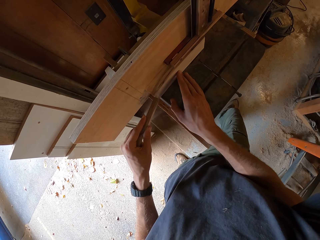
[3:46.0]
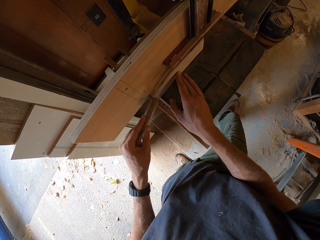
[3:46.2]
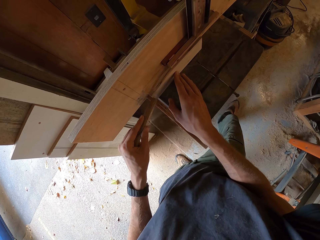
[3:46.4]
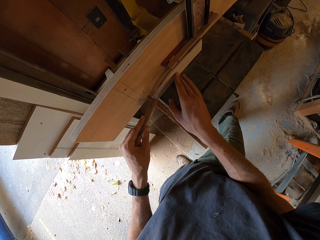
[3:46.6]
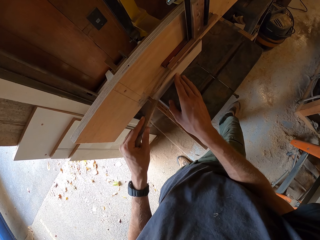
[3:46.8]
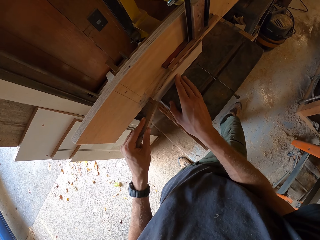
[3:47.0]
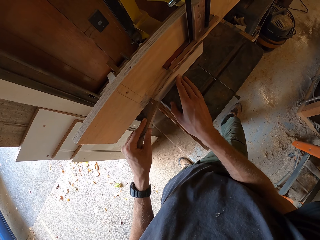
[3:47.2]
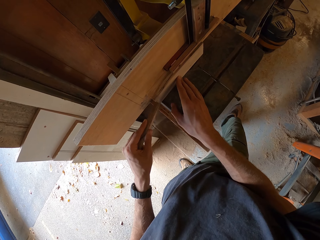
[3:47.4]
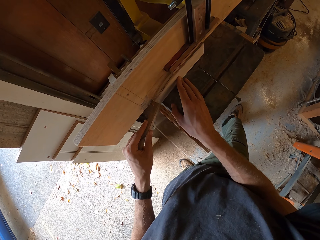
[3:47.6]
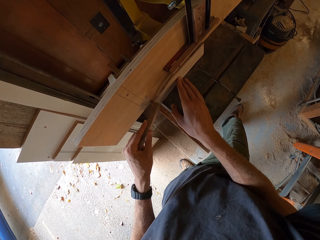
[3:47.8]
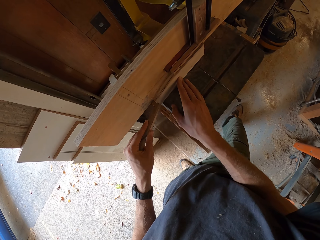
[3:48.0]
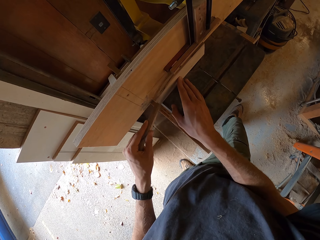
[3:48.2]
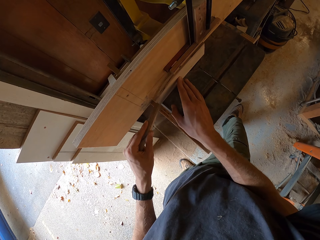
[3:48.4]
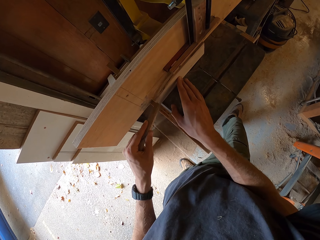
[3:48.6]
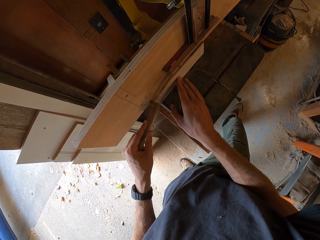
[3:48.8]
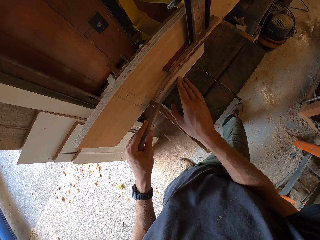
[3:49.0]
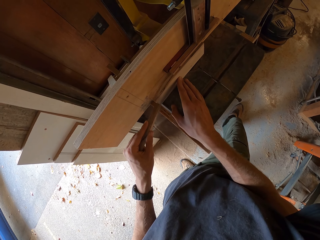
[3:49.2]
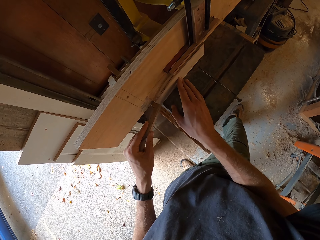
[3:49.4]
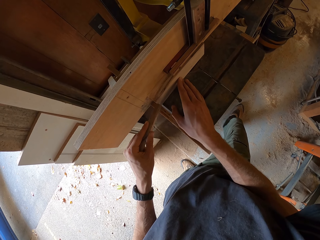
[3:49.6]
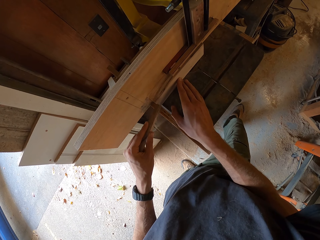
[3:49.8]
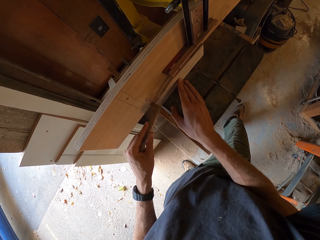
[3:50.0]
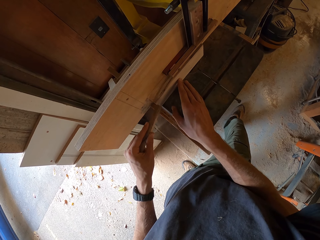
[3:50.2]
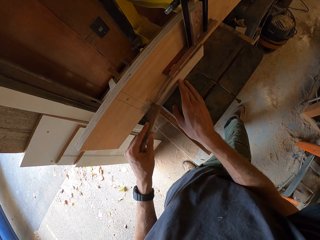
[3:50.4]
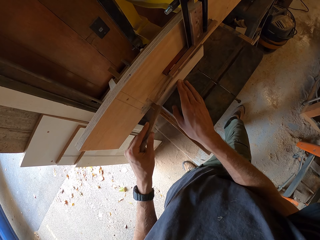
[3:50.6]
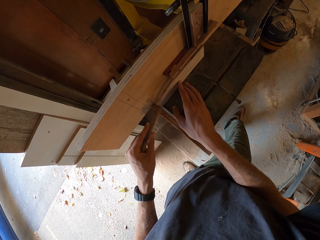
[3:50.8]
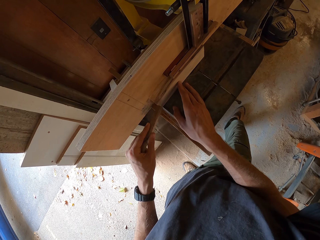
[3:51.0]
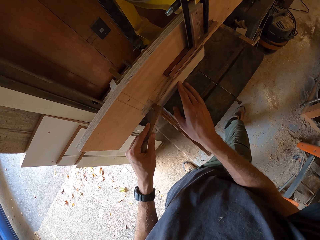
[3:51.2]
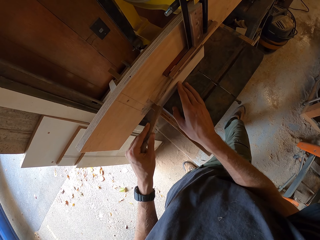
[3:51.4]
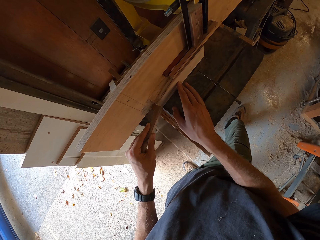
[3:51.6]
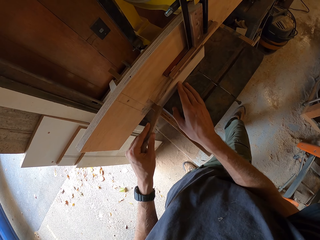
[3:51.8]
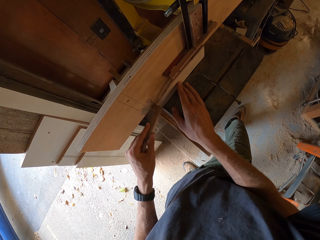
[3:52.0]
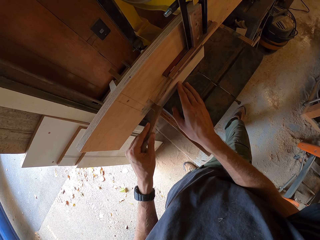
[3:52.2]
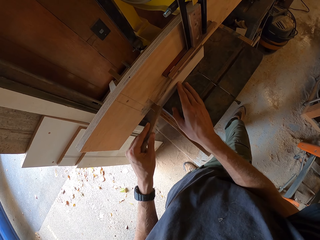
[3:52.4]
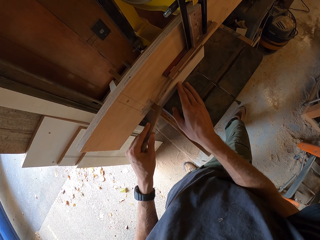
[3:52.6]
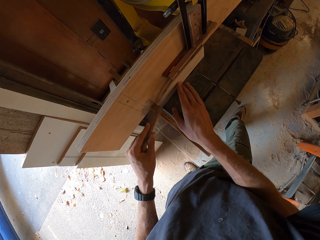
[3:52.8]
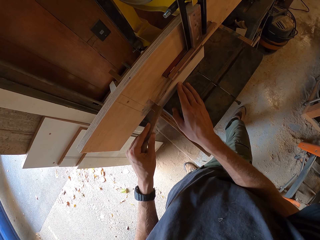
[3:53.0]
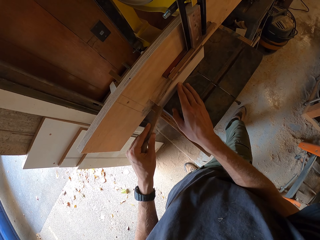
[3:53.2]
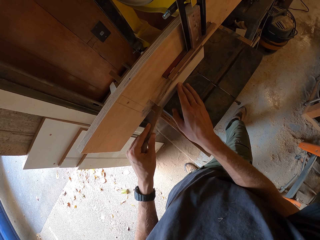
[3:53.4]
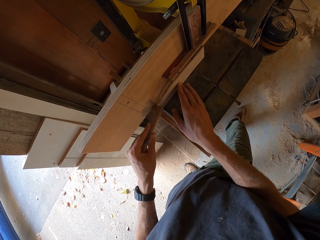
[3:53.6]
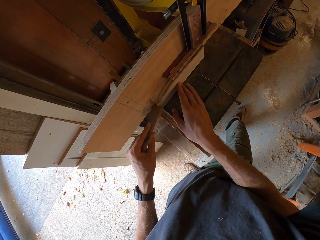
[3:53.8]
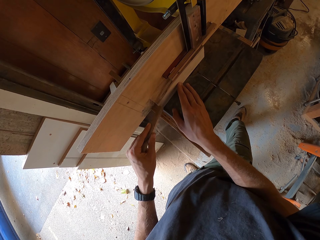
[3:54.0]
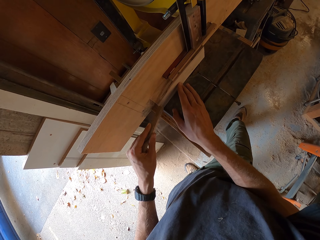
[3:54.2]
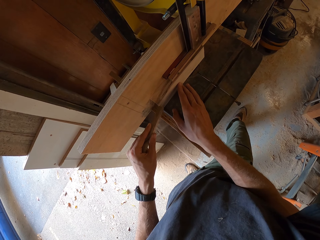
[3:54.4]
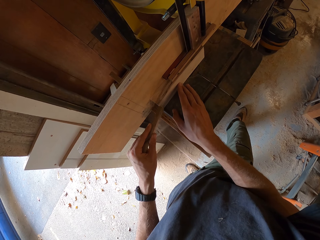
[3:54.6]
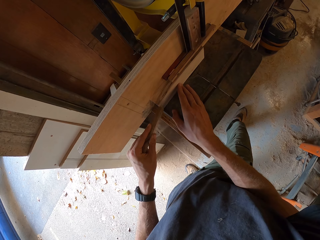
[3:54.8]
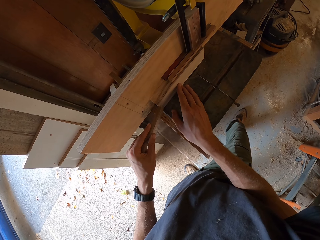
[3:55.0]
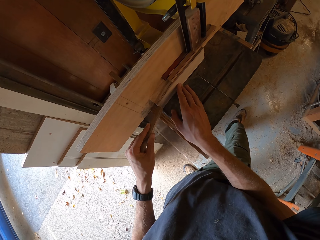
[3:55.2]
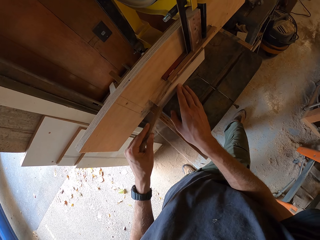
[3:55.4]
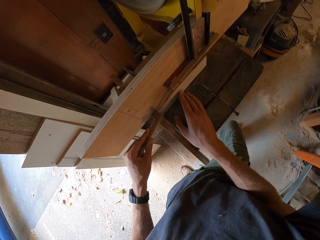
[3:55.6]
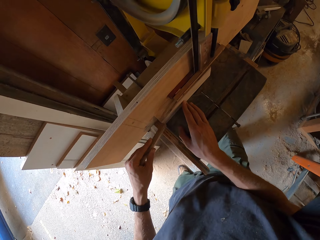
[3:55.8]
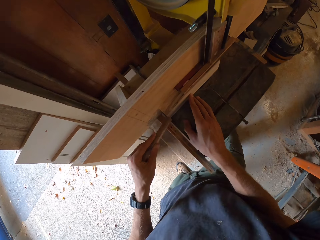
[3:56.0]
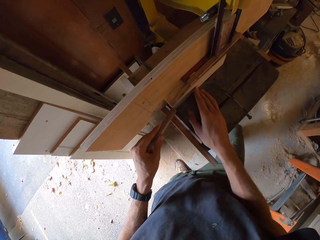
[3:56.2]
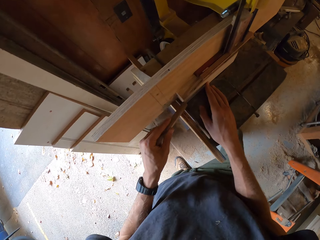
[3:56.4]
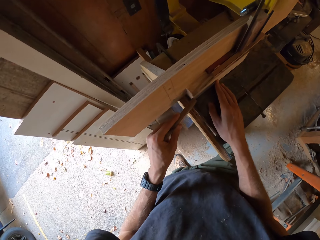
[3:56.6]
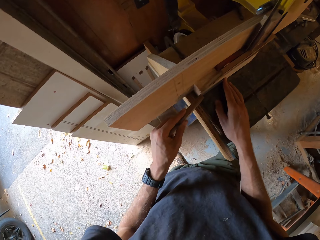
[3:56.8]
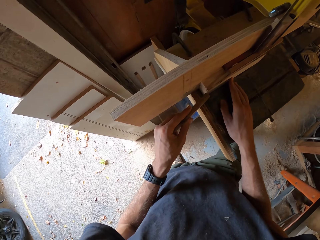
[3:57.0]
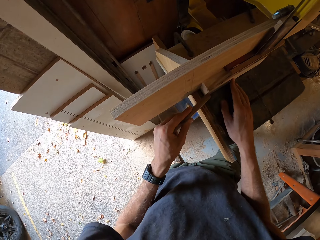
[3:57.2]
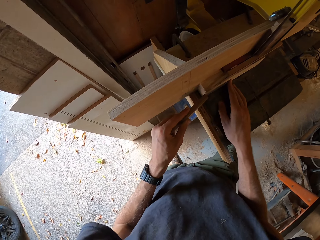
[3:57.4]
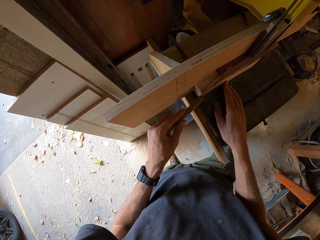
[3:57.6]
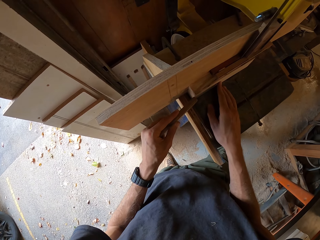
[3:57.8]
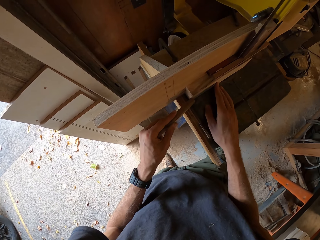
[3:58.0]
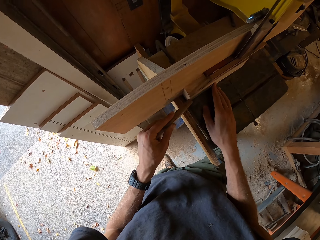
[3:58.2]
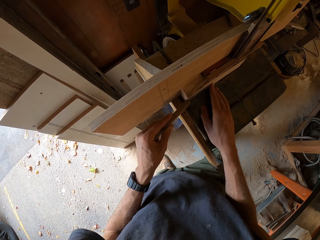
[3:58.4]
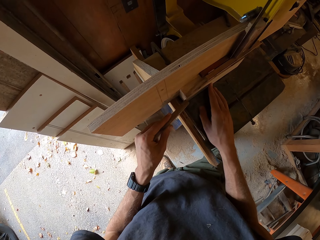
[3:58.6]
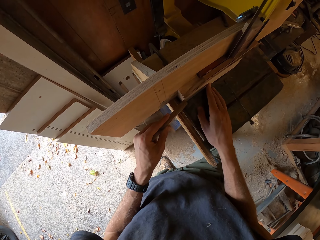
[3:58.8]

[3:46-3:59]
The camera wearer stares at the wood. They move the right leg. They stare at the wood.

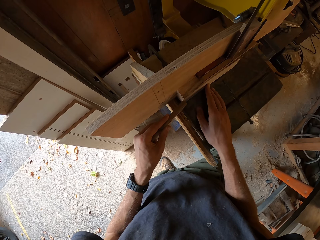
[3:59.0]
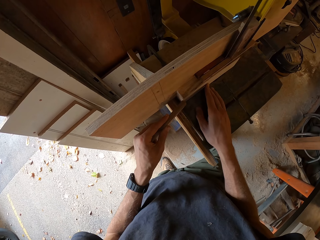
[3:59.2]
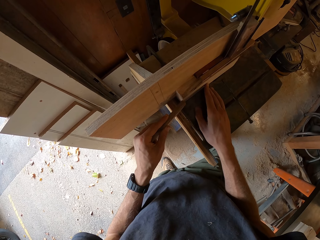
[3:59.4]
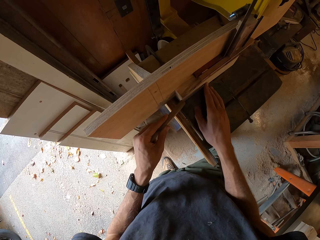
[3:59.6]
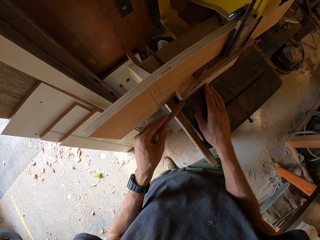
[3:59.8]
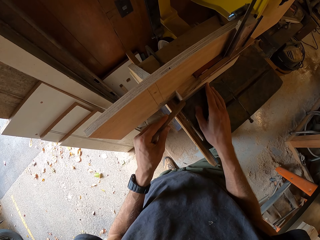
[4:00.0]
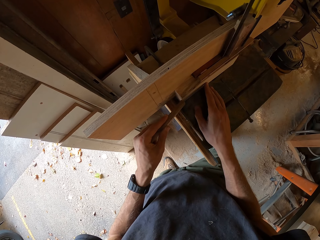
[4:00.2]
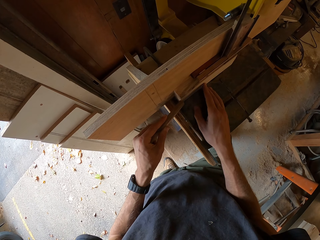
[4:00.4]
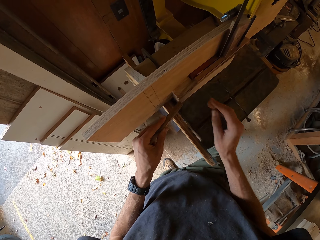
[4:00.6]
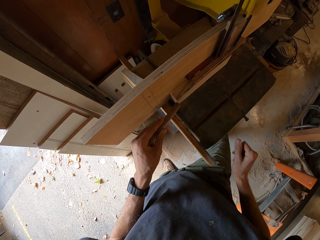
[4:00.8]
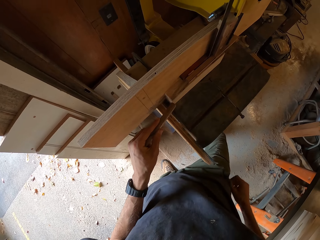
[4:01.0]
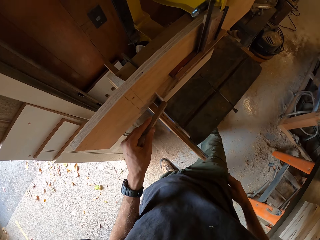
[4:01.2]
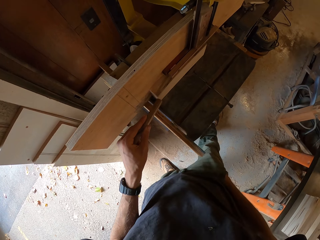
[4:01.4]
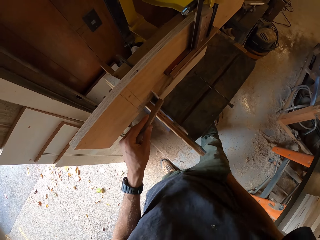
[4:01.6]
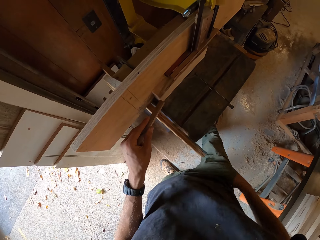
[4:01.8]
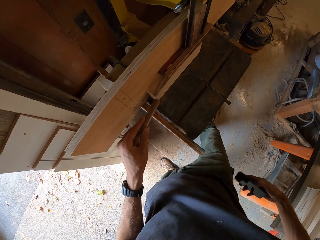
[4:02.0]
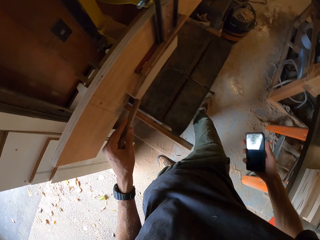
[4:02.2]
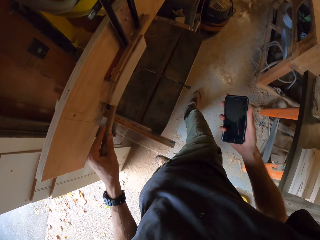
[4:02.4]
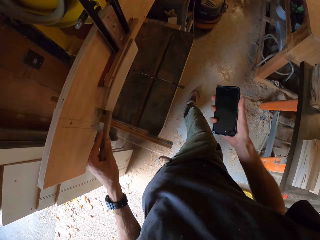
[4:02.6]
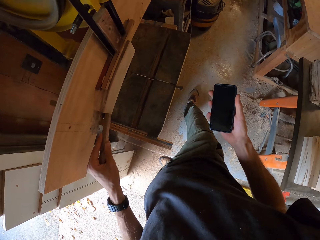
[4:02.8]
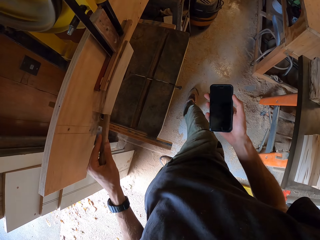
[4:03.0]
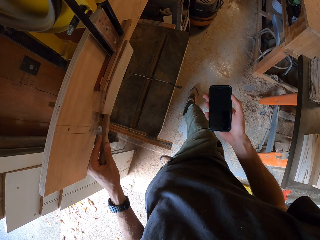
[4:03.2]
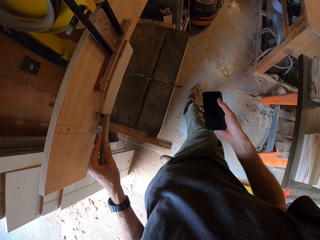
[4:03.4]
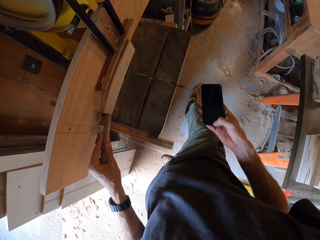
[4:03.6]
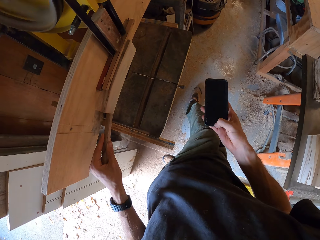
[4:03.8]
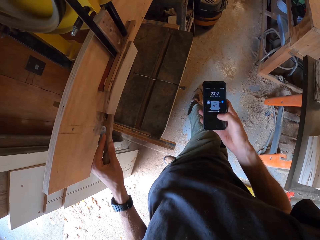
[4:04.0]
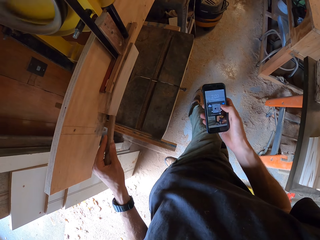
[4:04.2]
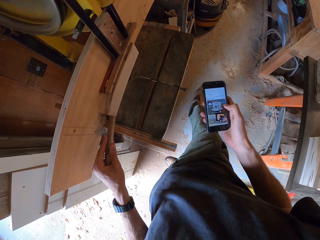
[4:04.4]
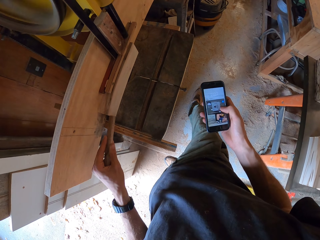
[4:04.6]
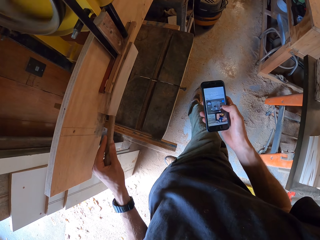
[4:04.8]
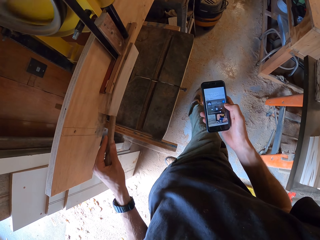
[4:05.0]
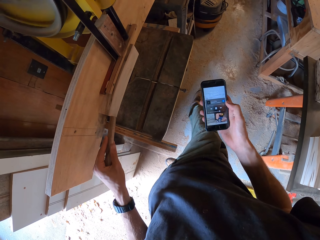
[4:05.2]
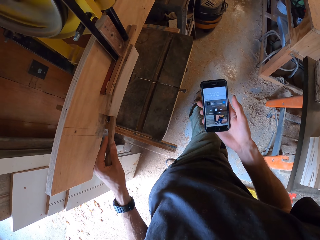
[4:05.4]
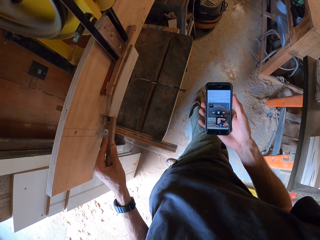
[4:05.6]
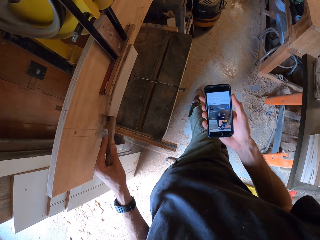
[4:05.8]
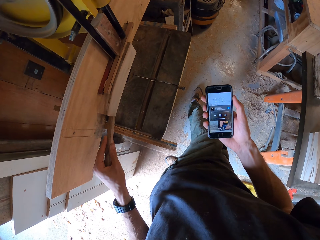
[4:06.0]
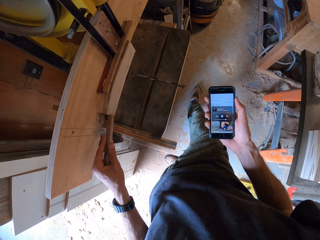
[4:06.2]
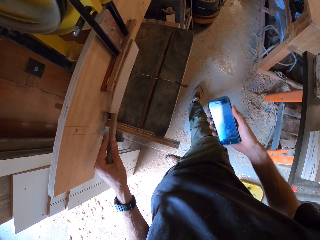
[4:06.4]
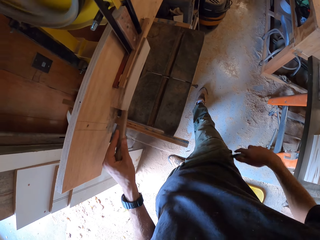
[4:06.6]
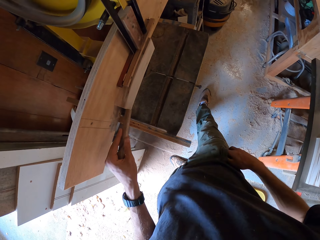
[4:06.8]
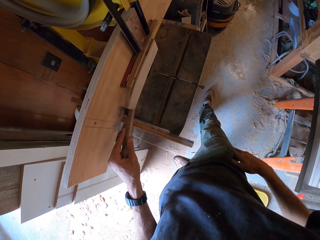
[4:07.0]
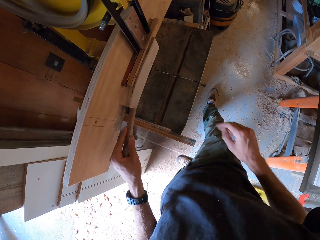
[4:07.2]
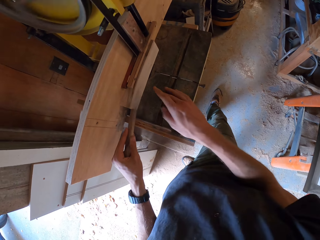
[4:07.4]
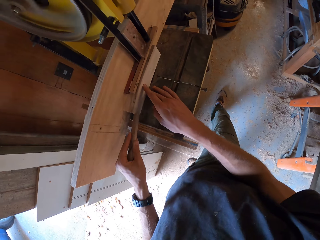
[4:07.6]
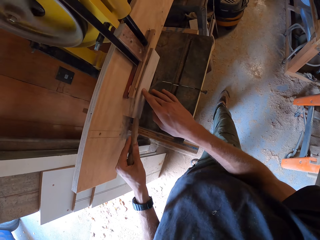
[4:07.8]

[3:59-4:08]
The camera wearer swings the hand. They enter the hand in the pocket. They take out the mobile phone from the side pocket of the trouser with the right hand. They hold the mobile phone. They operate the phone with the right hand. They touch the mobile phone. They swing the hand. They put the phone into the side pocket of the trouser. They swing the hand. They saw the piece of wood on the band saw with the stick with both hands.
